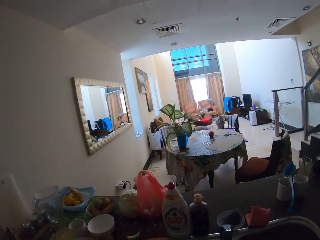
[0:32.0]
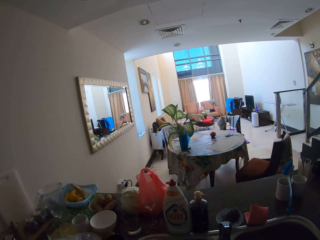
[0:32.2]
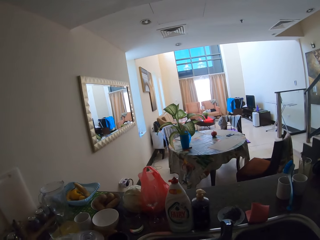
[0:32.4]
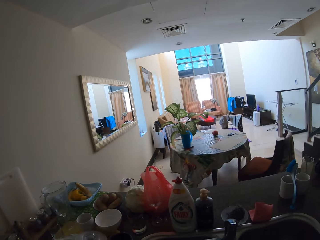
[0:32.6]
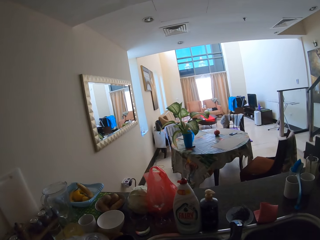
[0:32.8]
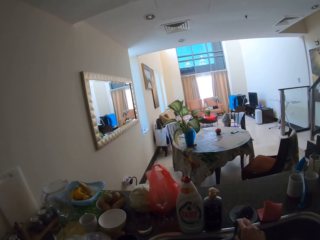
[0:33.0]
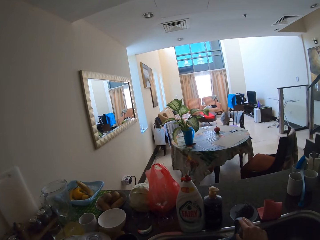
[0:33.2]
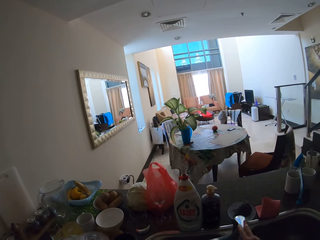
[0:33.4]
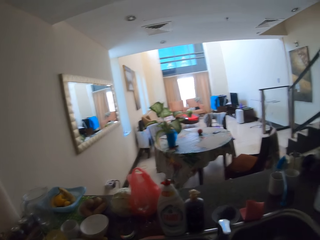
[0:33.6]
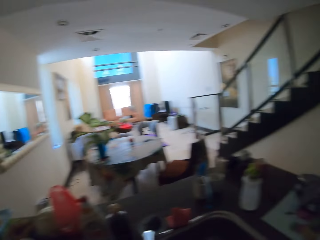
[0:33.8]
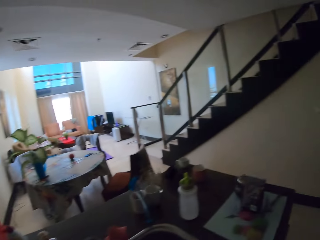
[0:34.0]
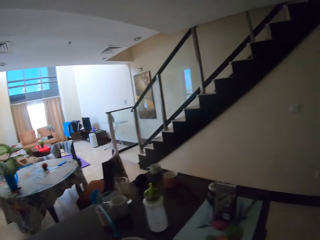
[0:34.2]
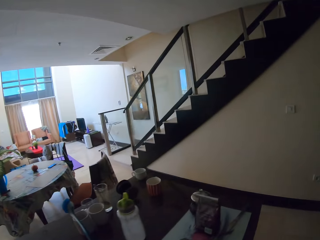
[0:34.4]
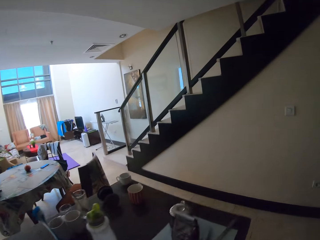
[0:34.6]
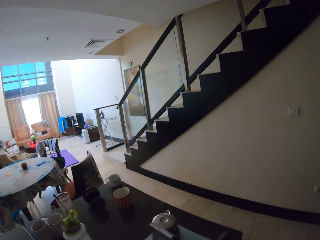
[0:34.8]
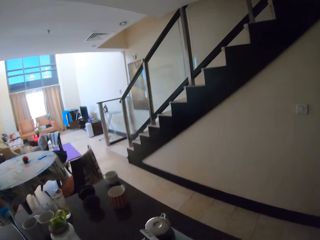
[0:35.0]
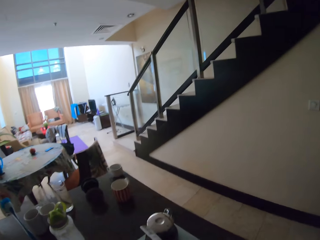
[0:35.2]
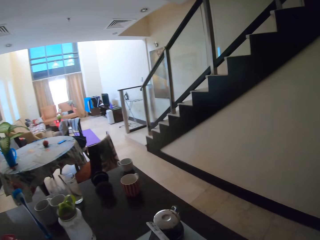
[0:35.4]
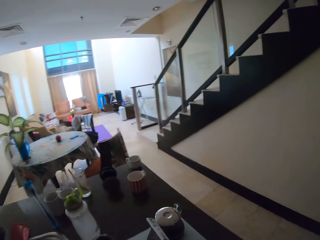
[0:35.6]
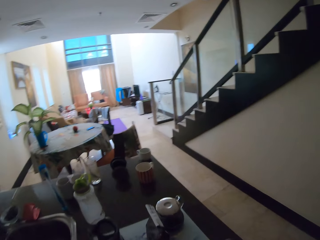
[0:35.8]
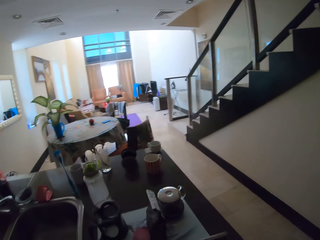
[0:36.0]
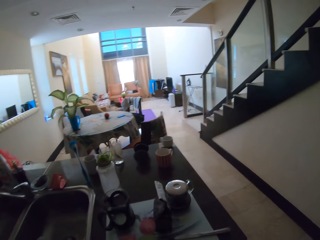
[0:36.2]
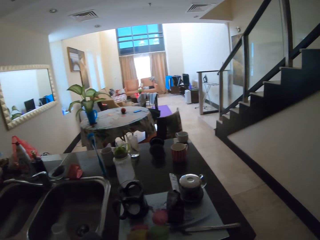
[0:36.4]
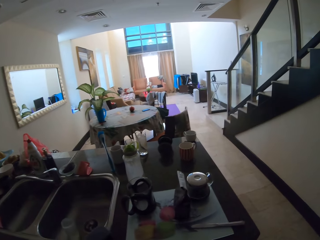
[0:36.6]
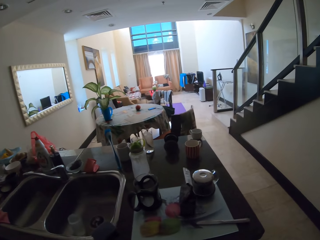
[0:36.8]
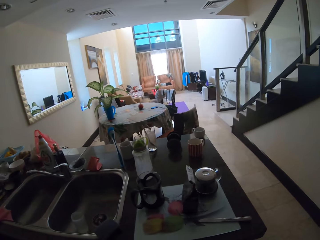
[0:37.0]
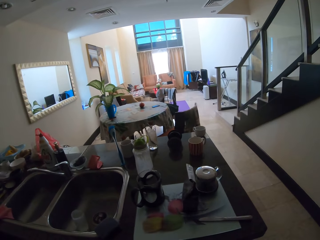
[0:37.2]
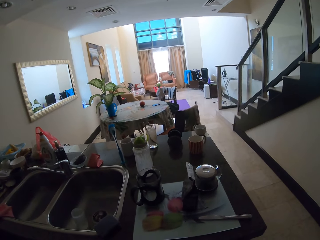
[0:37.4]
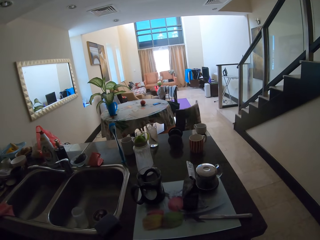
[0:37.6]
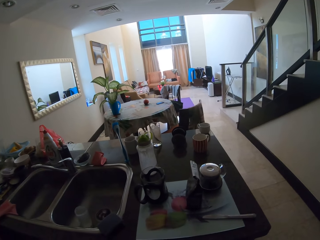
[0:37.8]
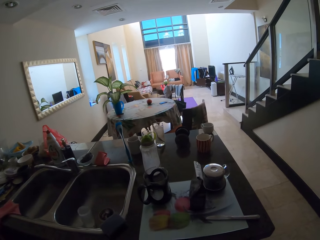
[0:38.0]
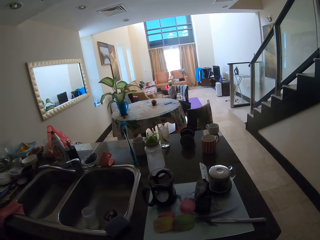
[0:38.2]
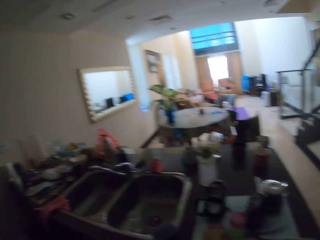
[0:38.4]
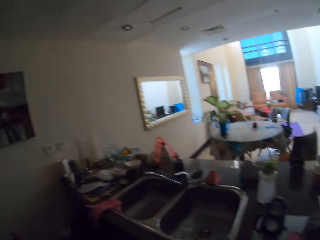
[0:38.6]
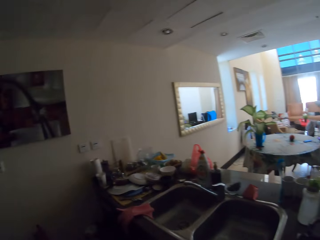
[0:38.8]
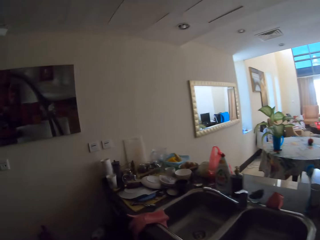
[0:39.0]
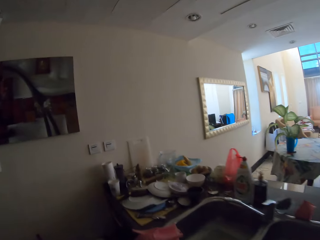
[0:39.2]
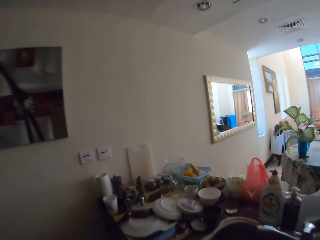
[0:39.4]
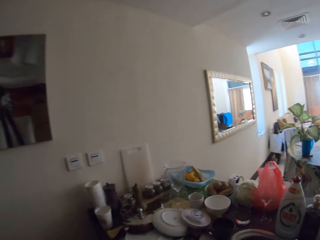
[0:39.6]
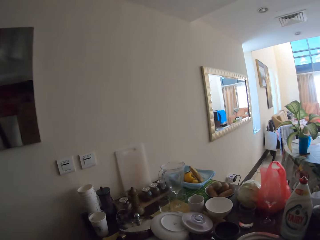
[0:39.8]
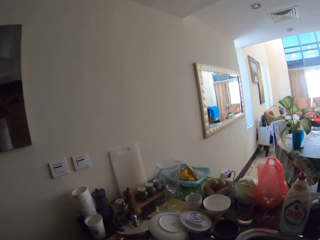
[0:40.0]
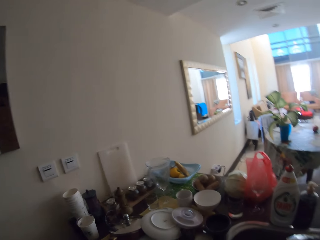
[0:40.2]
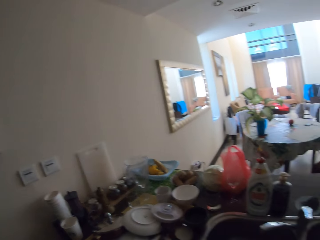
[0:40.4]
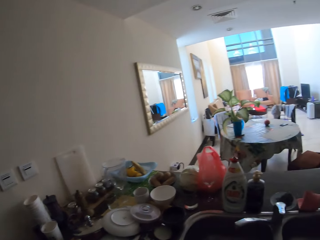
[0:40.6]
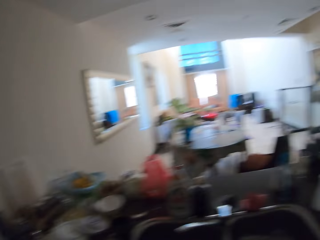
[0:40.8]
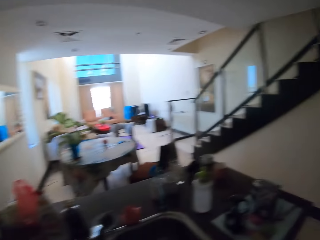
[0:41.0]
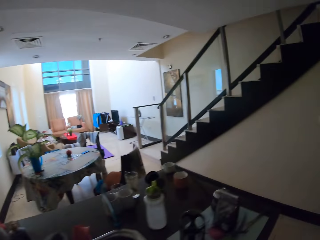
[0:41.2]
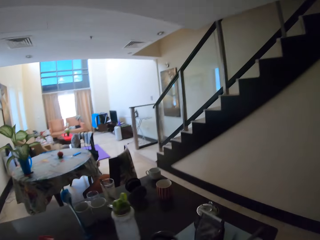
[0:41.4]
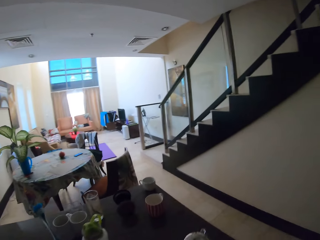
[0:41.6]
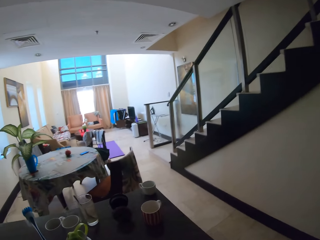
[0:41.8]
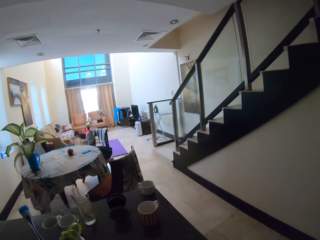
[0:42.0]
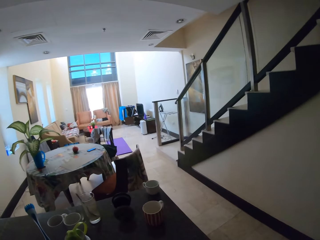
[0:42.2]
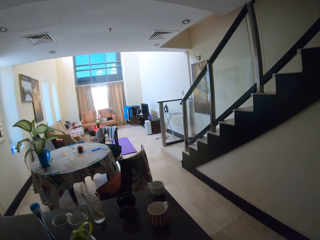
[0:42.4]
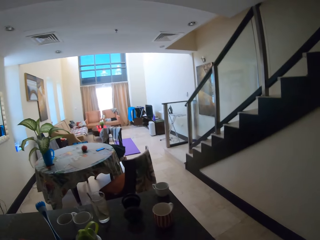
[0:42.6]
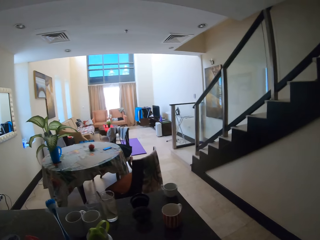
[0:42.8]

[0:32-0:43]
The camera wearer closes the water tap. They walk a few steps.

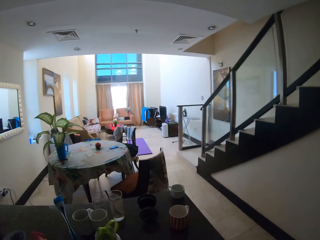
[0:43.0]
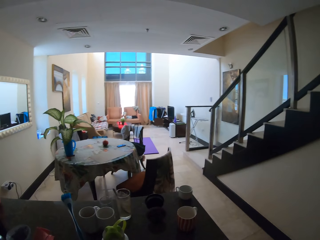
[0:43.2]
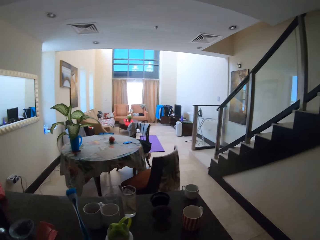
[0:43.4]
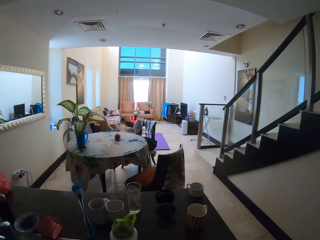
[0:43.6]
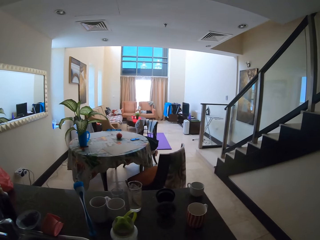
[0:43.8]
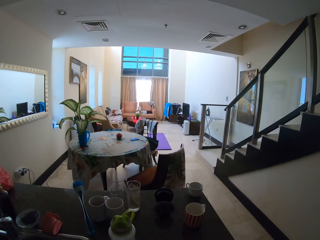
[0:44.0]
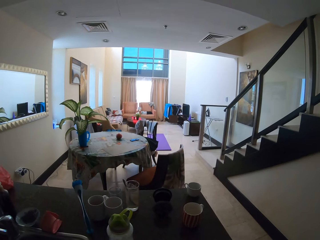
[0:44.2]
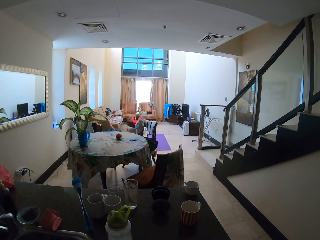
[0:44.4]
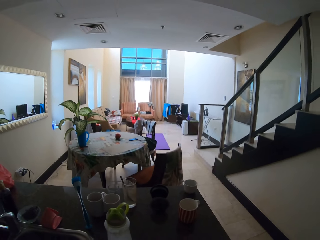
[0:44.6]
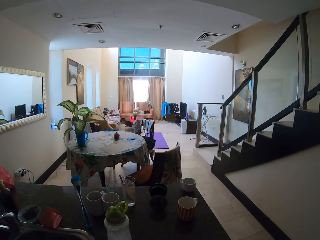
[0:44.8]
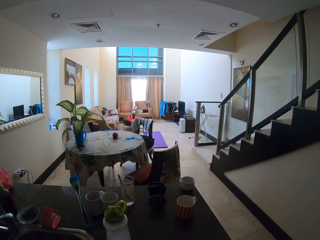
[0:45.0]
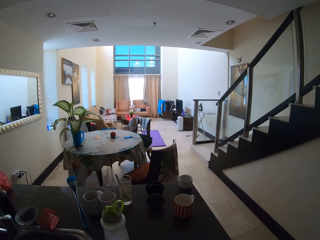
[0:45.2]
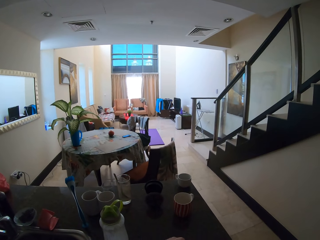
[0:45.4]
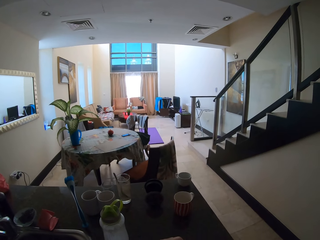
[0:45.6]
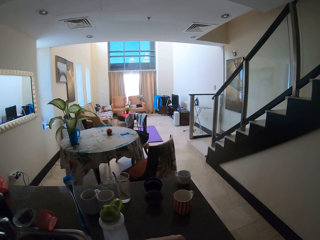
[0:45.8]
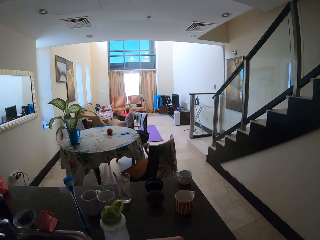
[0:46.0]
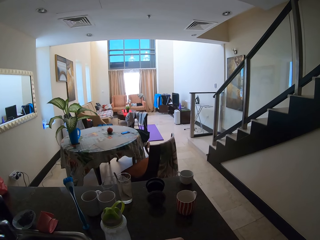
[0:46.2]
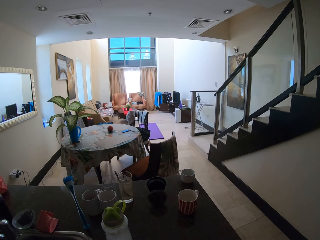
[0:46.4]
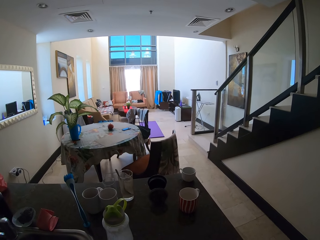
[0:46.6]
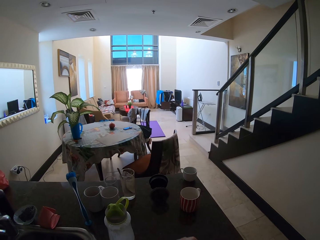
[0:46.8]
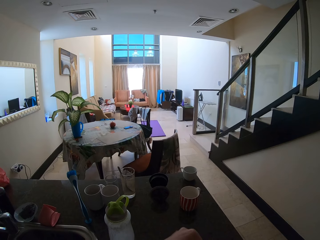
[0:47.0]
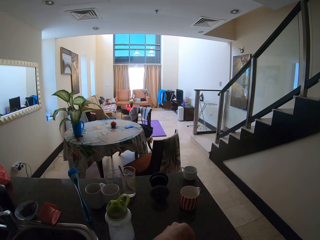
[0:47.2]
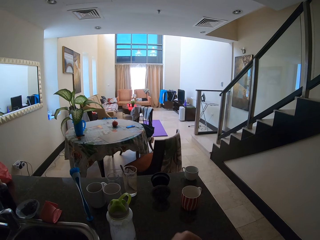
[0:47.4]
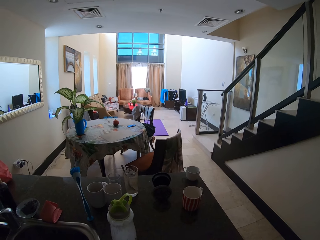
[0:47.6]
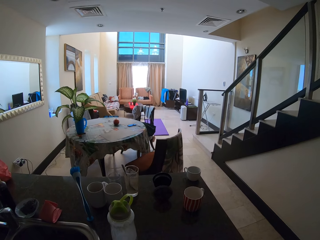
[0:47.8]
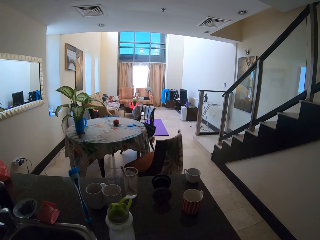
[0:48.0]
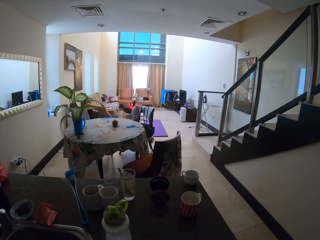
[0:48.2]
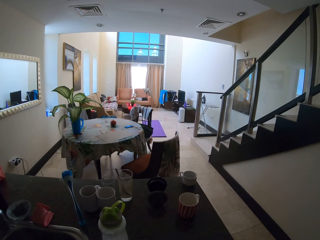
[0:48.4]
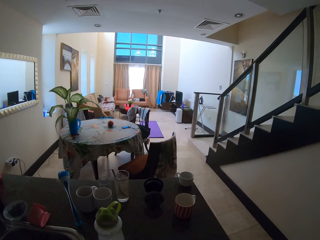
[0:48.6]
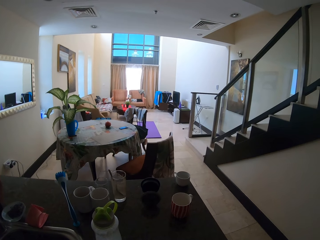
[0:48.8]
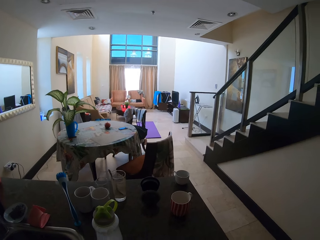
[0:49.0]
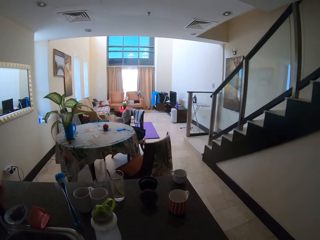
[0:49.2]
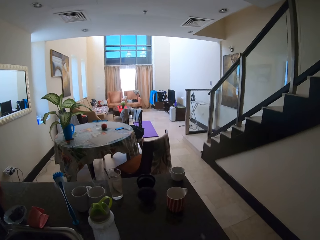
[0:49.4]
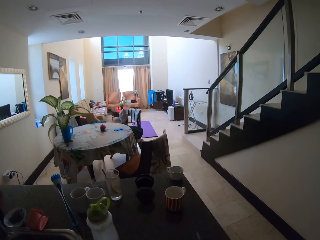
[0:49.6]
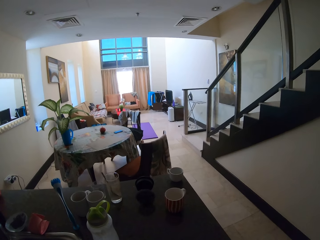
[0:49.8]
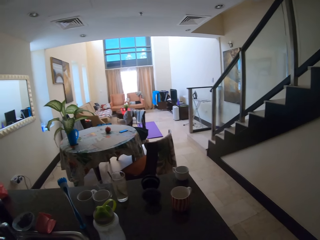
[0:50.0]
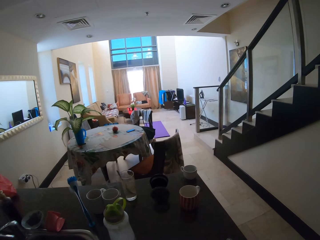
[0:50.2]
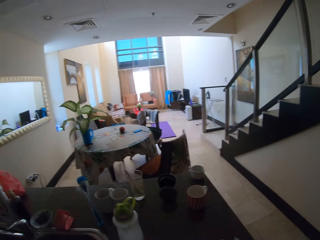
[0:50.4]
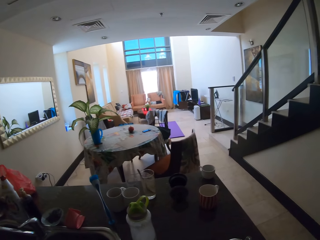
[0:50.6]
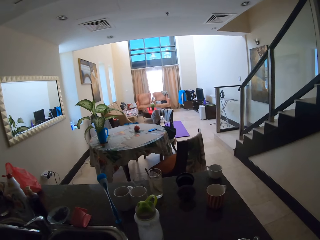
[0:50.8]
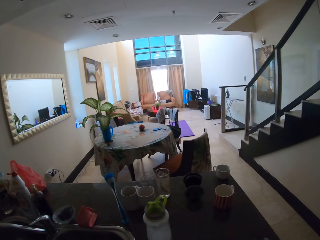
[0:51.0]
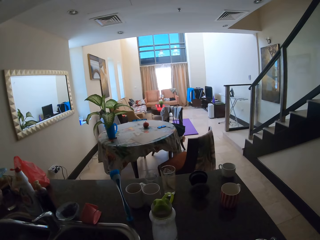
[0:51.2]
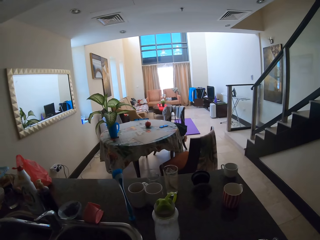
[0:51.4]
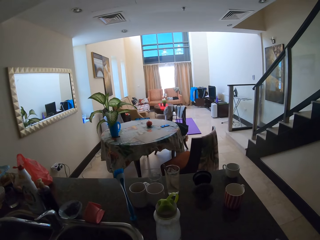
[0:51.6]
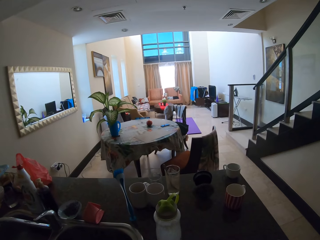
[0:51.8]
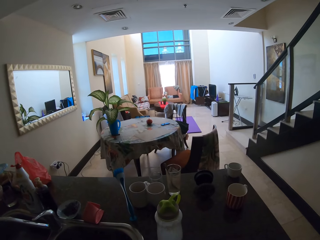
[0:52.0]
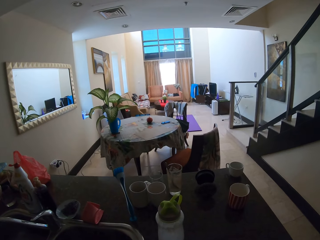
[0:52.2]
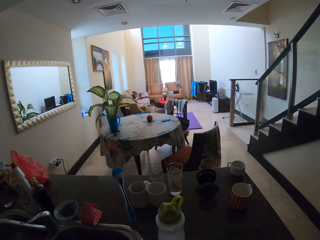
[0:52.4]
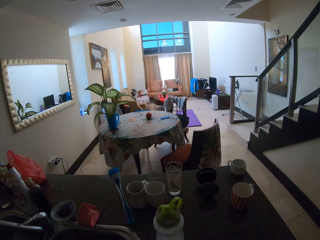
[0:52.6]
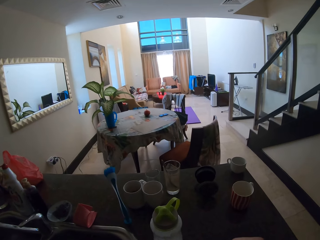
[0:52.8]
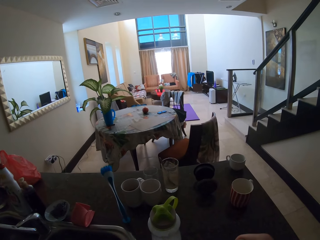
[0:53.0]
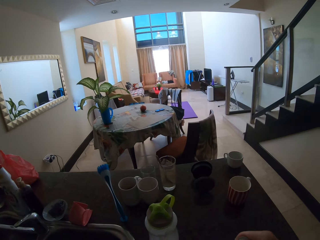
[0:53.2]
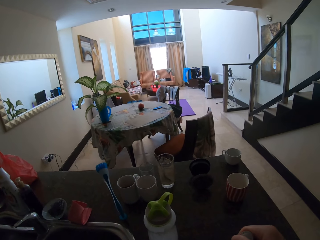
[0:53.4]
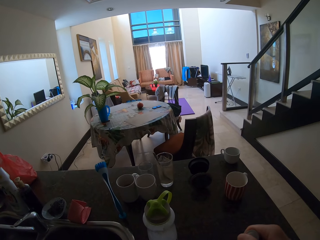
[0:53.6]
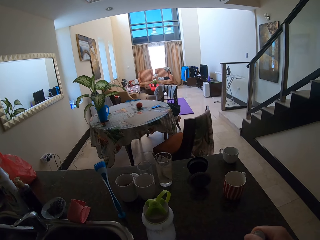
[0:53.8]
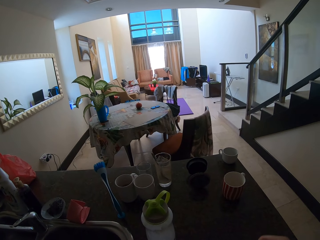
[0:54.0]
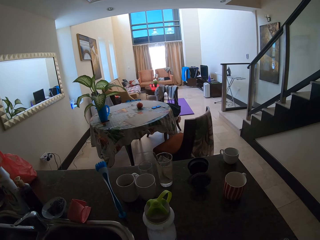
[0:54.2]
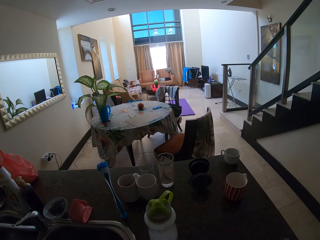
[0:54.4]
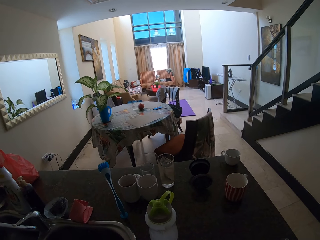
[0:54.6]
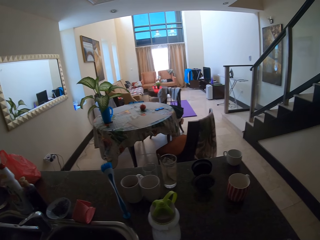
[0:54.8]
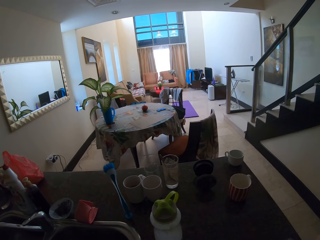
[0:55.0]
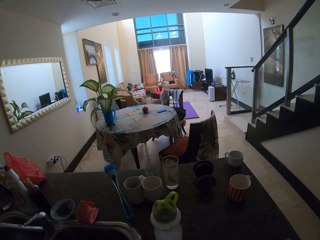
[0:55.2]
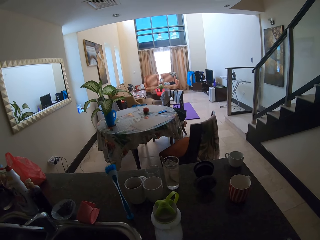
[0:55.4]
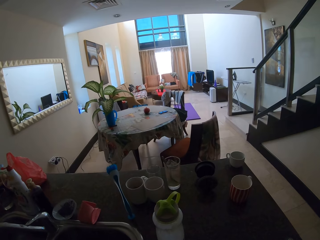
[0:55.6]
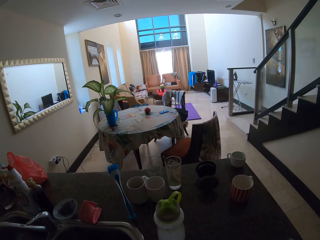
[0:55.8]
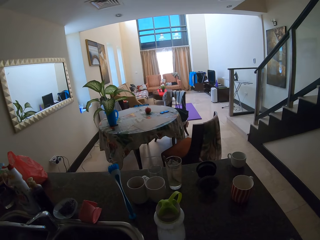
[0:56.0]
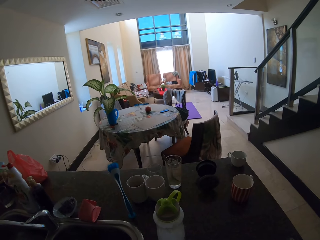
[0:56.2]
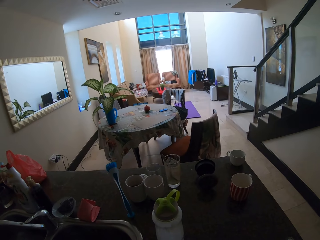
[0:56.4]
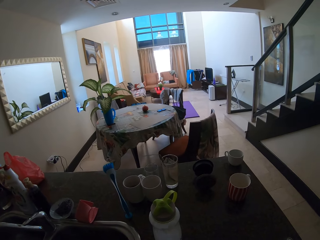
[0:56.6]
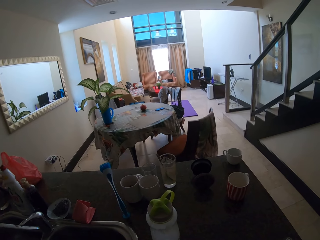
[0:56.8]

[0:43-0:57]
The camera wearer holds the packet.
